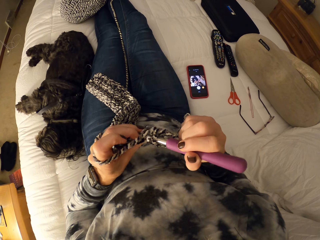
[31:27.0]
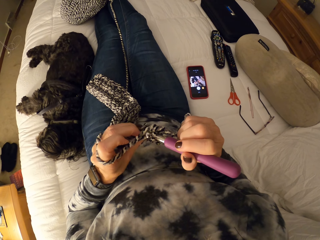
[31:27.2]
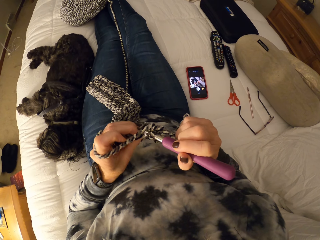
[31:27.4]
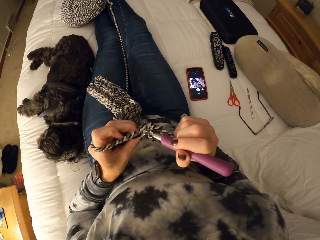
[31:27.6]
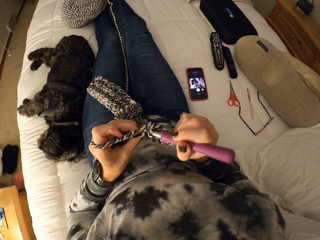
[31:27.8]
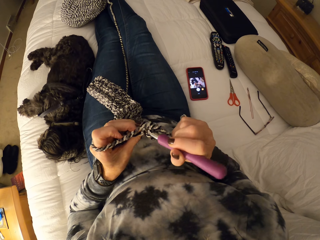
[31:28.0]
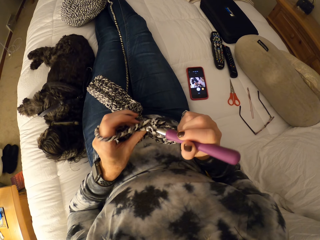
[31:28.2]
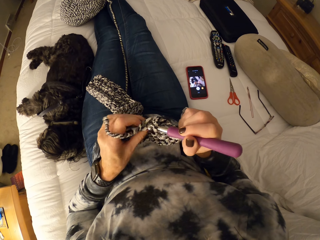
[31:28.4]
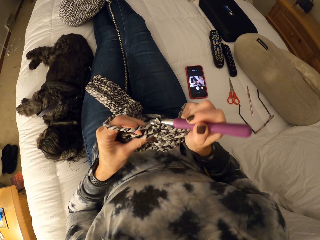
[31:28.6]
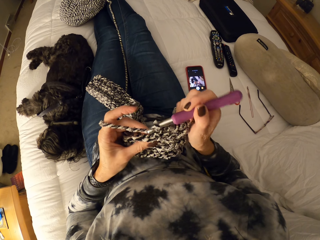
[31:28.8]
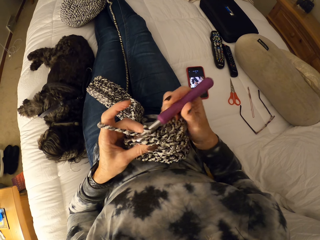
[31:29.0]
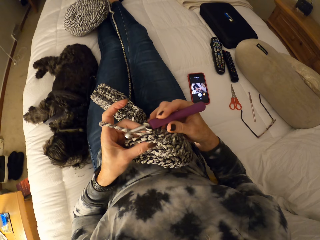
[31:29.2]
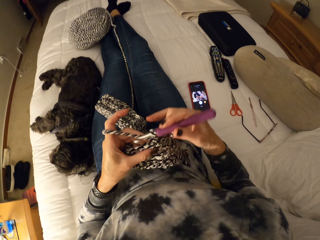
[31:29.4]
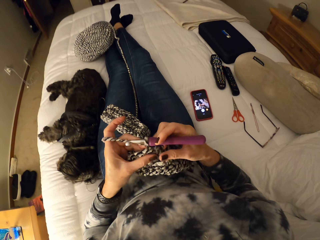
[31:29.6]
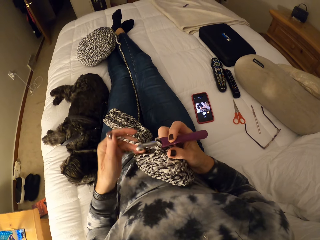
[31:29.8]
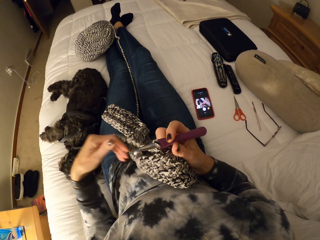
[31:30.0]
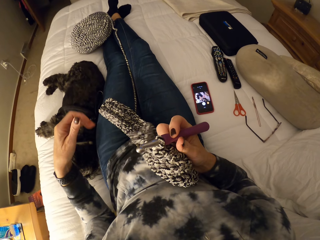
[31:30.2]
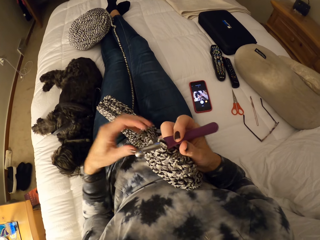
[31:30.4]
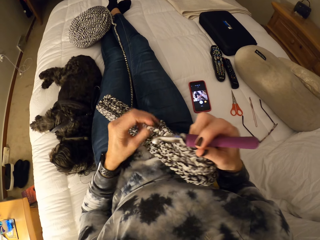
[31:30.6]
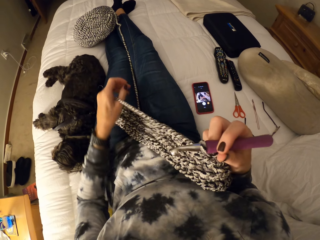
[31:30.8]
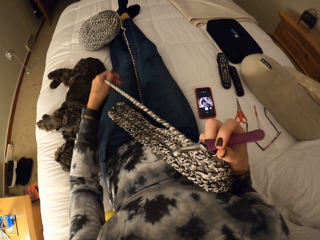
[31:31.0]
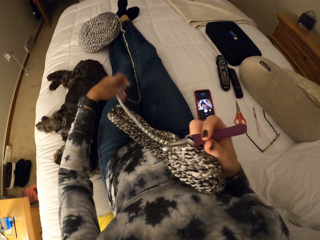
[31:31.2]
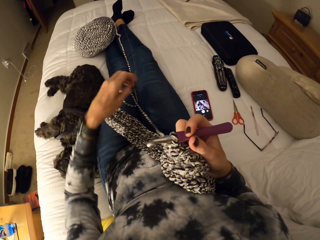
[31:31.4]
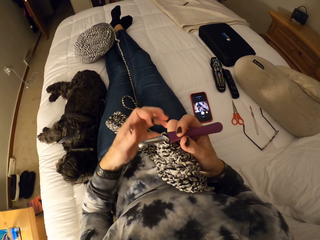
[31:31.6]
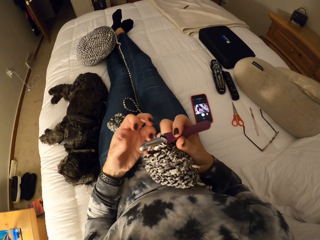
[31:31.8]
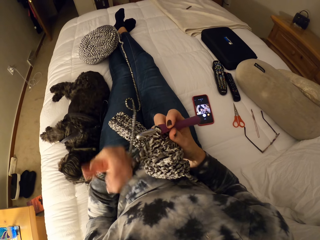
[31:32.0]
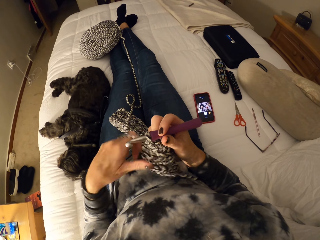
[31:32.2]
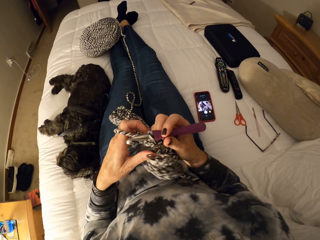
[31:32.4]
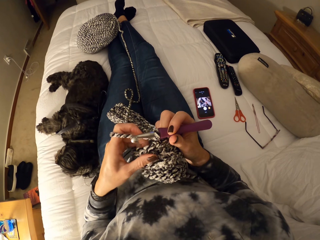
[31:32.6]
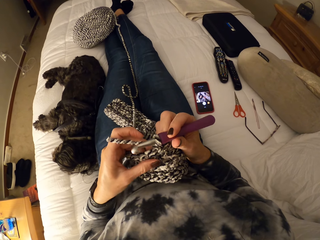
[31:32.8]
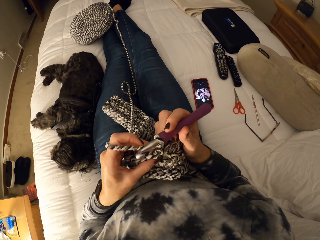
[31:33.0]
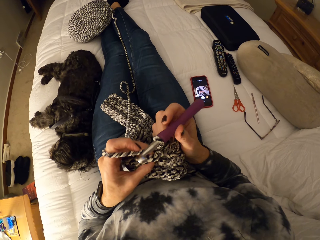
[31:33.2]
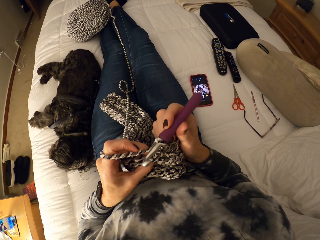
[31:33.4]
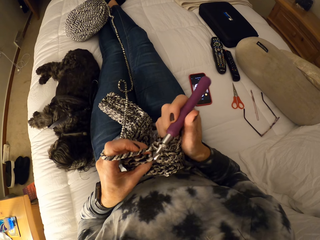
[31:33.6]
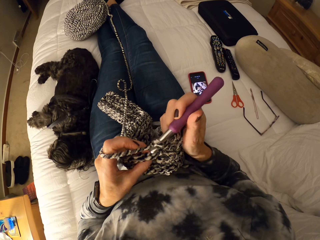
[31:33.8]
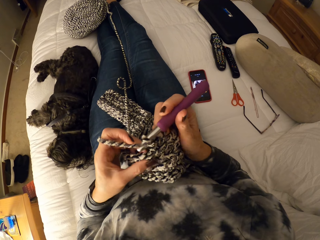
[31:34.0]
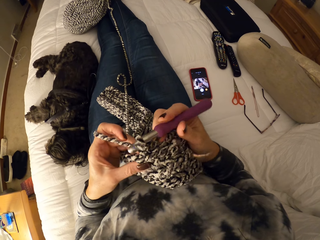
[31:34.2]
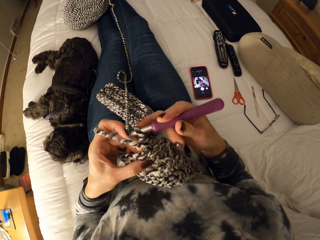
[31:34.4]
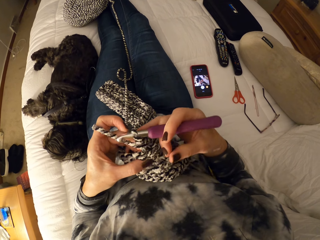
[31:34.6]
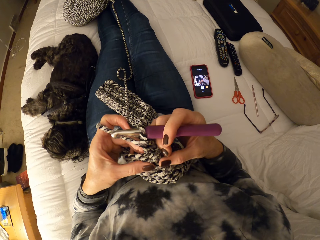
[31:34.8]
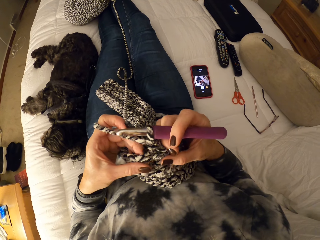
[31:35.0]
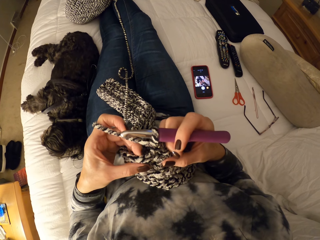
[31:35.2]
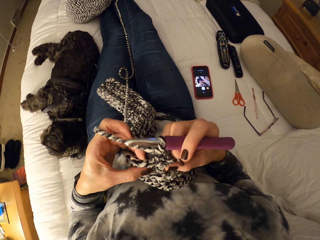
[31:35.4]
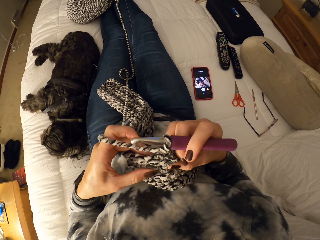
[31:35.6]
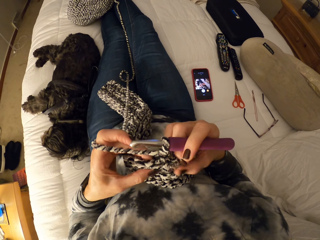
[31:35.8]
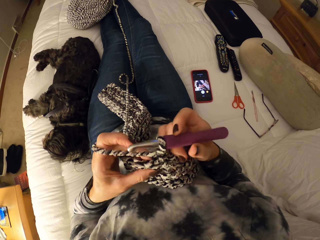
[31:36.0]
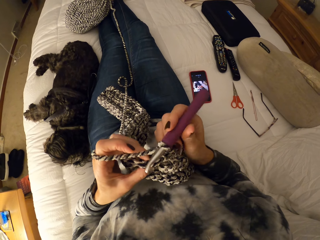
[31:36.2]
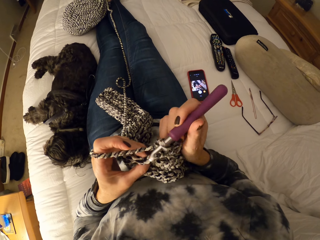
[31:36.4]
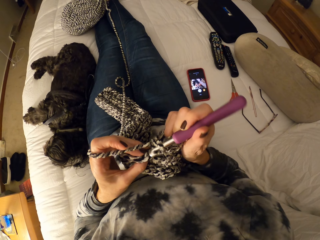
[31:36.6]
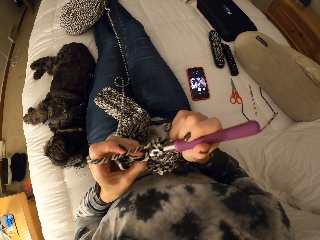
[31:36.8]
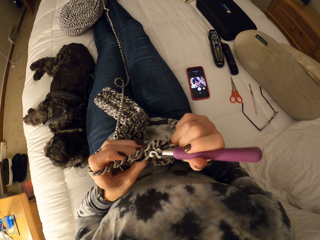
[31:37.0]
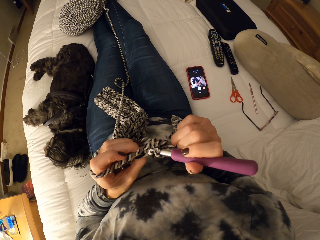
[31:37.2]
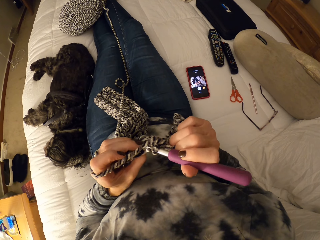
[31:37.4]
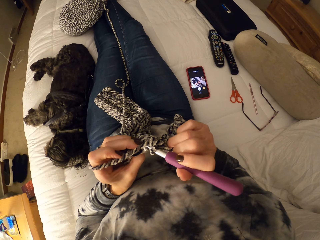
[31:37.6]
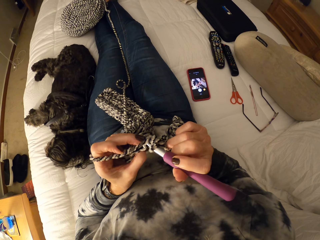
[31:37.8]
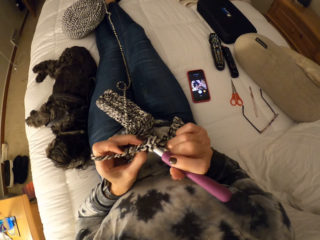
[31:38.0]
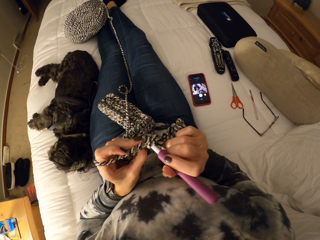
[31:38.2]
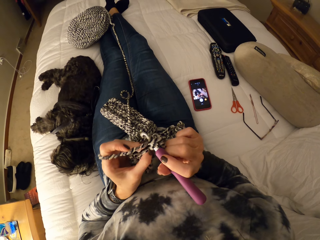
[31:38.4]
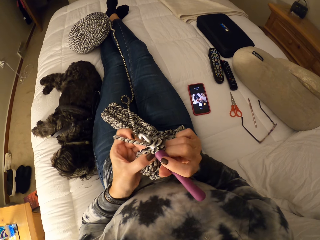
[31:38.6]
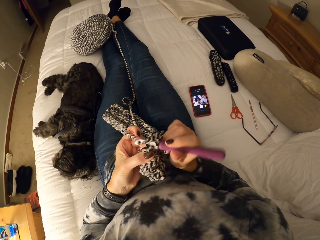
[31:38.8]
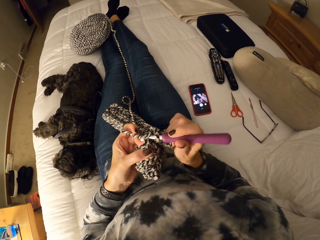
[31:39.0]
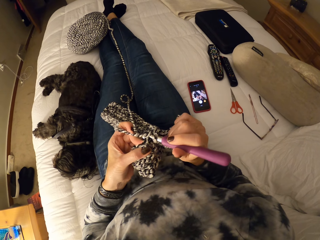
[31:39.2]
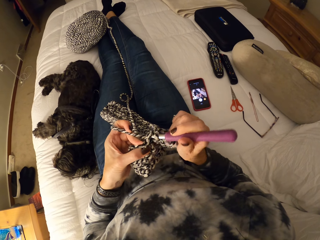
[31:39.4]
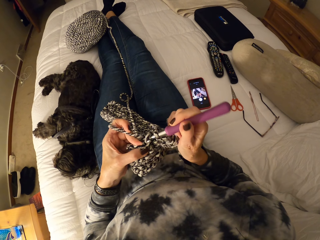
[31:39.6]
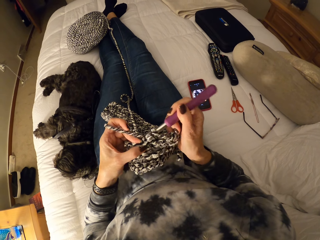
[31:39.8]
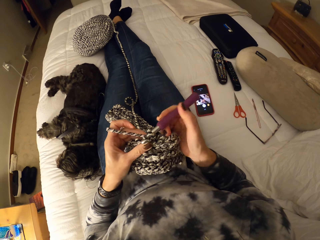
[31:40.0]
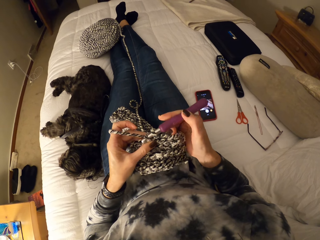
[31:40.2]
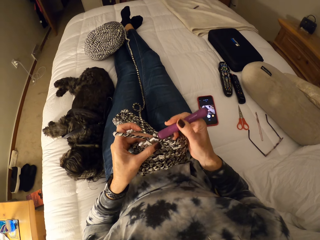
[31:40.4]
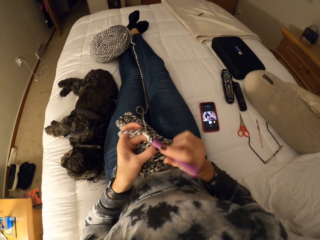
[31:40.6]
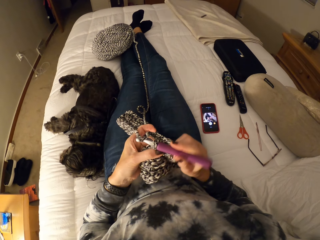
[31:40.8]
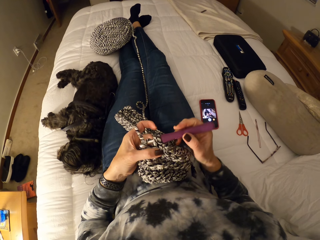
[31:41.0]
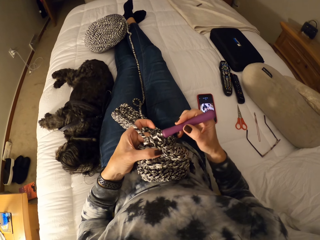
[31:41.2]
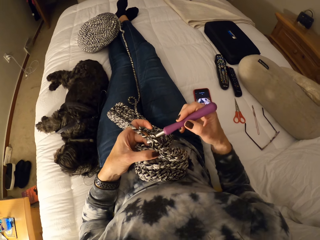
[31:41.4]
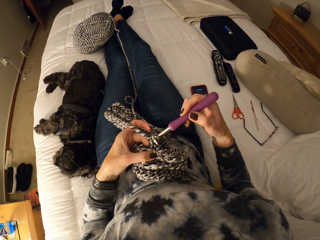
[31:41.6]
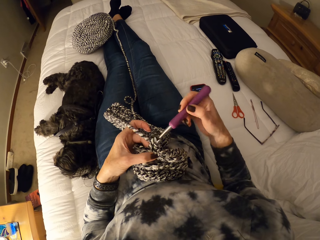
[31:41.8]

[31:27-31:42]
The camera wearer unwinds the yarn from her left fingers. She straightens the yarn with her left hand. She pulls the crochet thread. She winds the yarn on her left fingers. She touches the crochet with both hands. She crochets a piece of scarf. She stretches the piece of scarf. She crochets the piece of scarf.

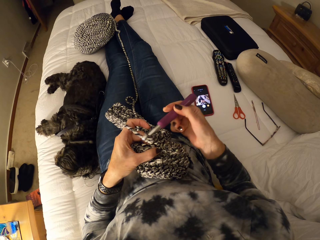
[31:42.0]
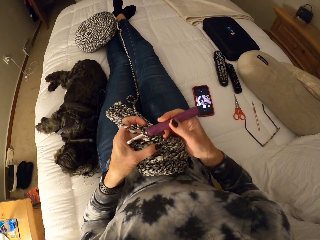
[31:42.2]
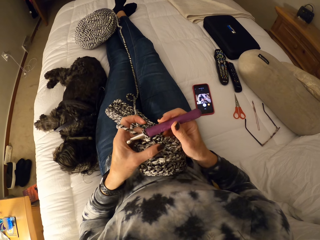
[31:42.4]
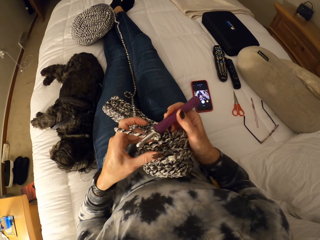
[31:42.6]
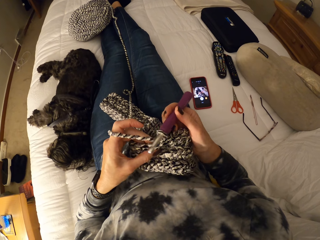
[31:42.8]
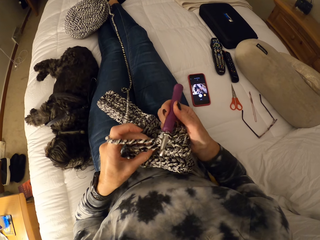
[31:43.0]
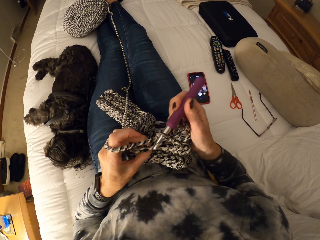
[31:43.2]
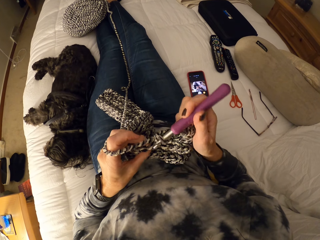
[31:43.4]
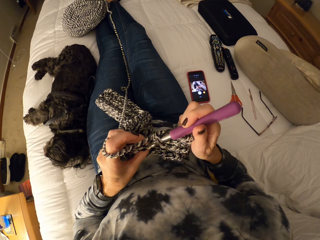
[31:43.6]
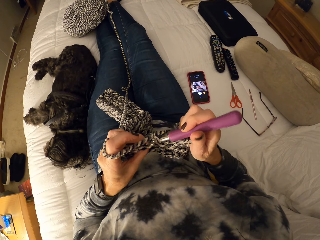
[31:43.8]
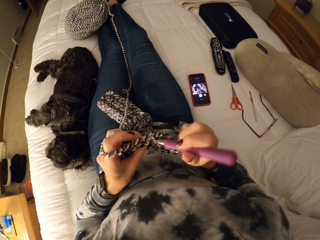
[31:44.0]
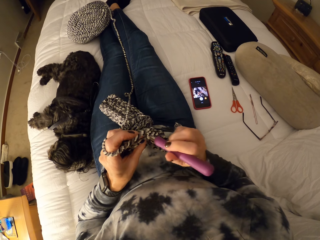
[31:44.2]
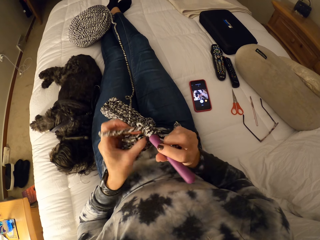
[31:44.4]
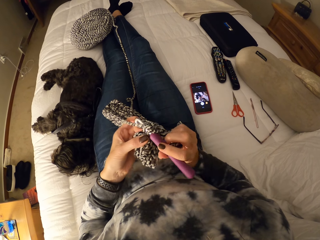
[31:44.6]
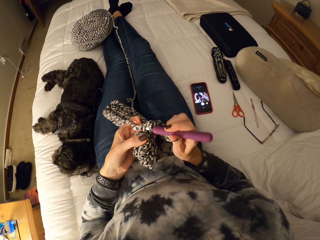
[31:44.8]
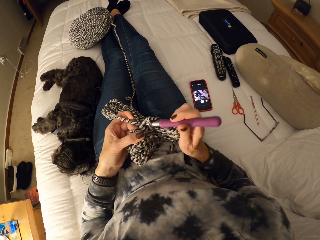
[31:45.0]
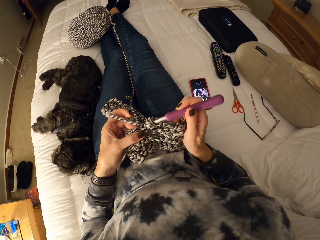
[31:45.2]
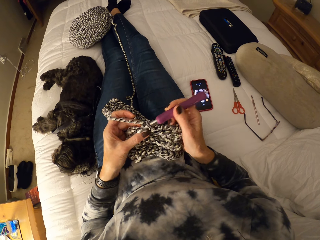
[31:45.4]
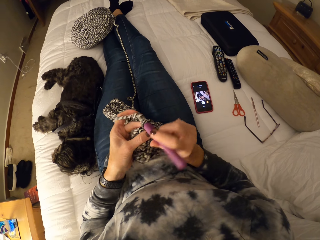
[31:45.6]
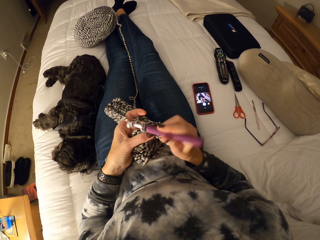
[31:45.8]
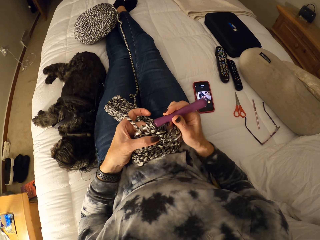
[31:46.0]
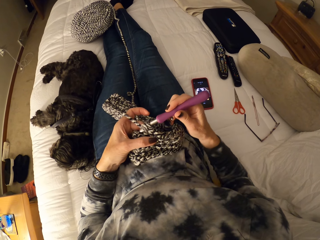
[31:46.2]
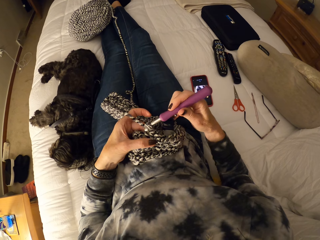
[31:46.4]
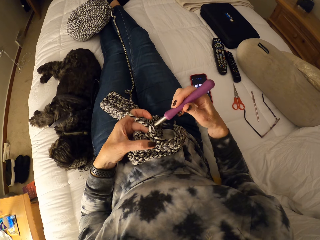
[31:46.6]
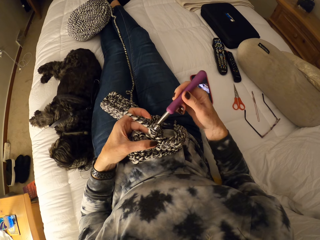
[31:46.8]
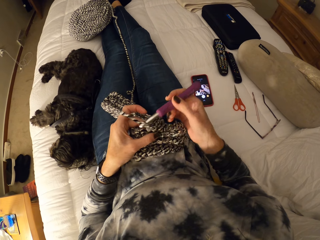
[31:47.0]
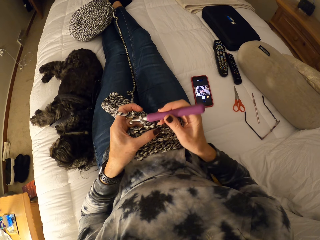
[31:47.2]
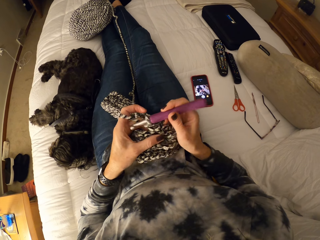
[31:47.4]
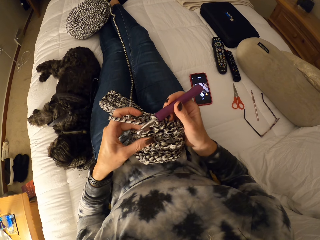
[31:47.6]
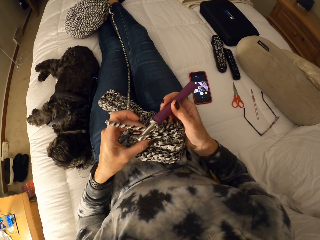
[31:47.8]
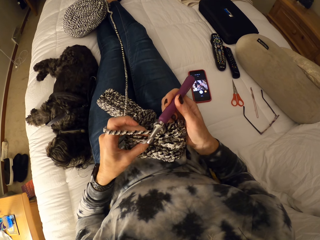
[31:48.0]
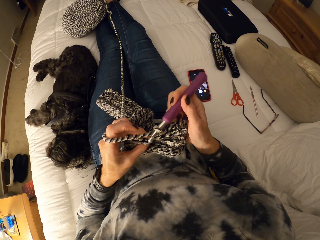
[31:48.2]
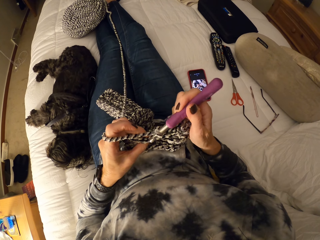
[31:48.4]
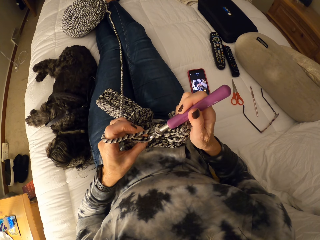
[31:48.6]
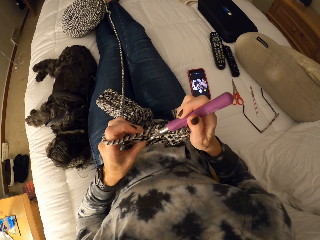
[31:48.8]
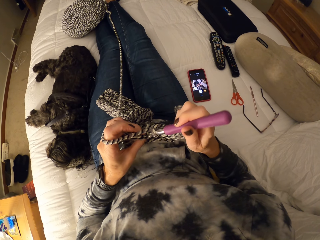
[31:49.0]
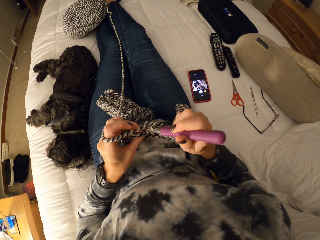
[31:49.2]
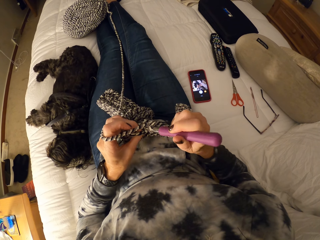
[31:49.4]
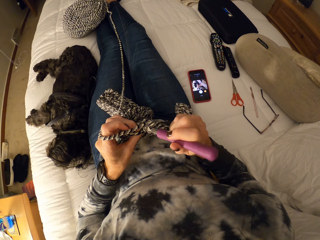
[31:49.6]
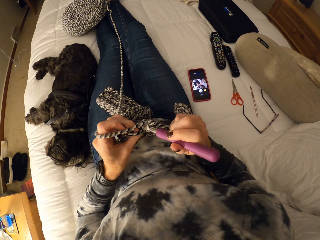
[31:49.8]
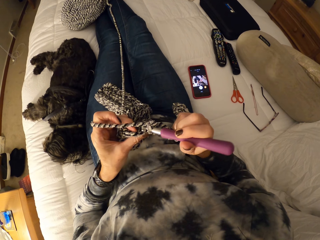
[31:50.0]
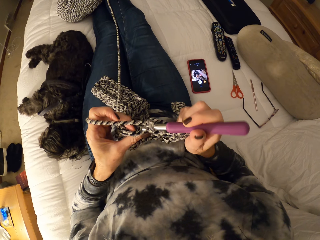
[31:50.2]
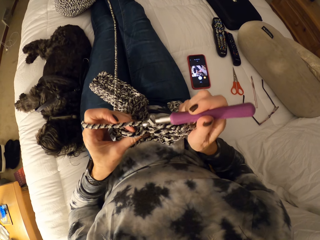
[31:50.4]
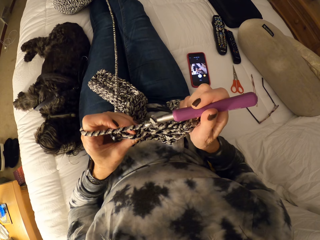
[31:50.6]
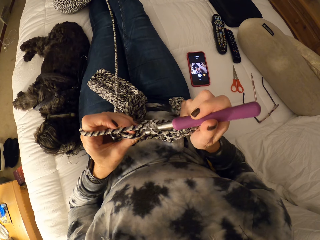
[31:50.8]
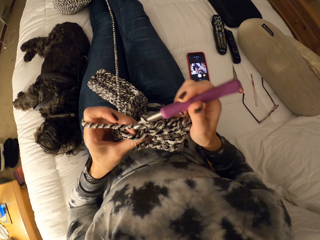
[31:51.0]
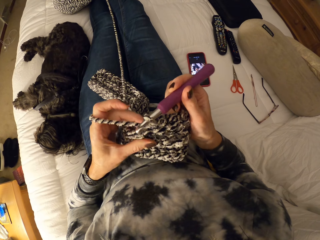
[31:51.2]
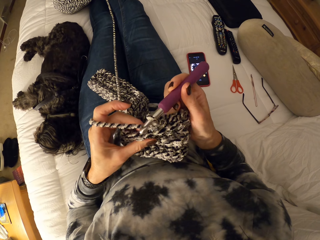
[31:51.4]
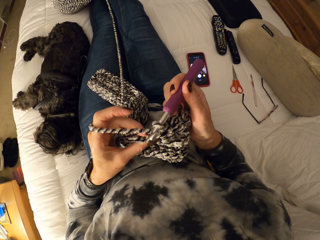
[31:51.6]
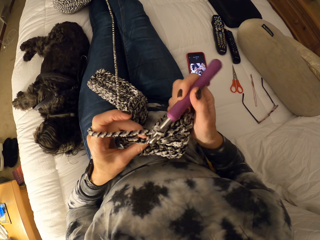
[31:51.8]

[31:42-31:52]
The camera wearer crochets using a crochet hook.
